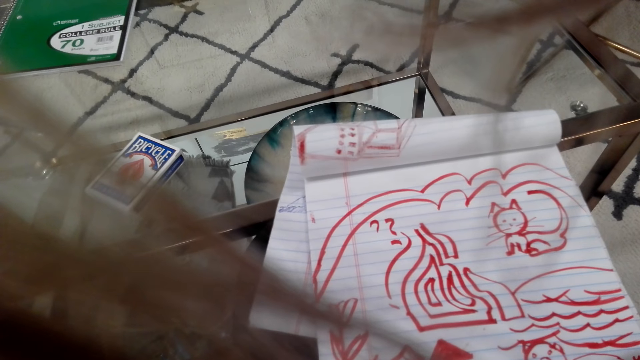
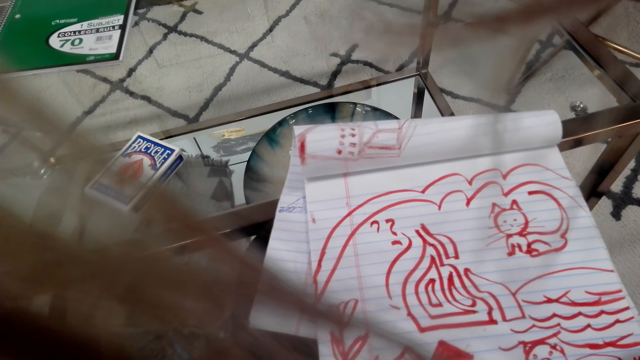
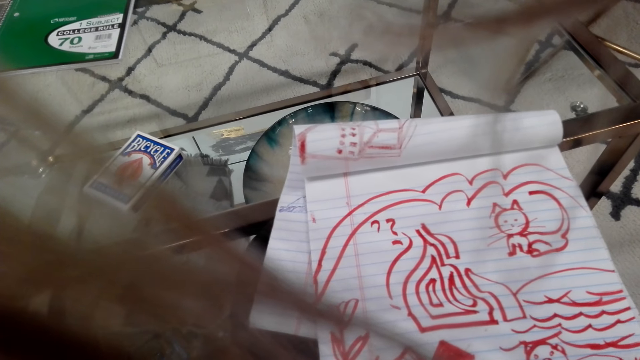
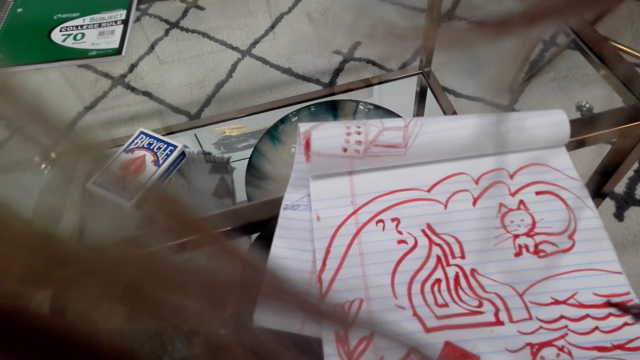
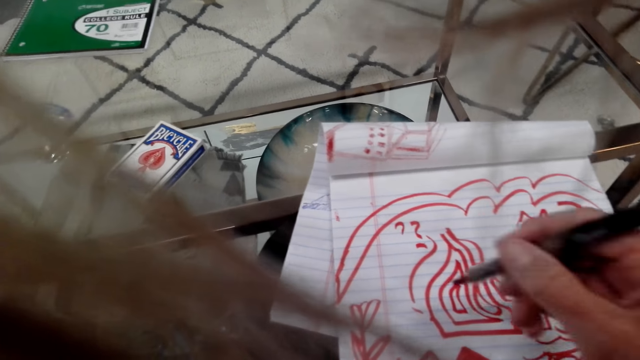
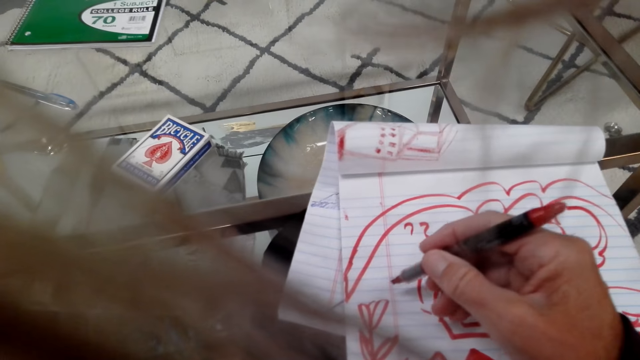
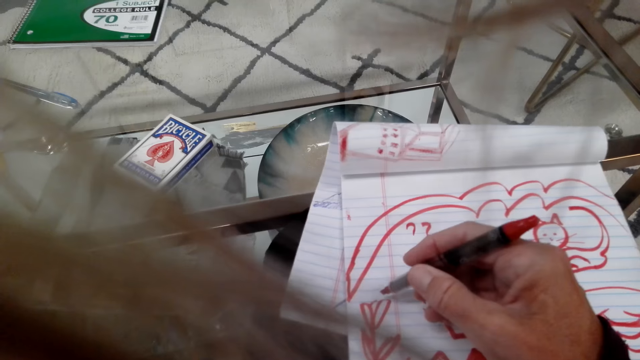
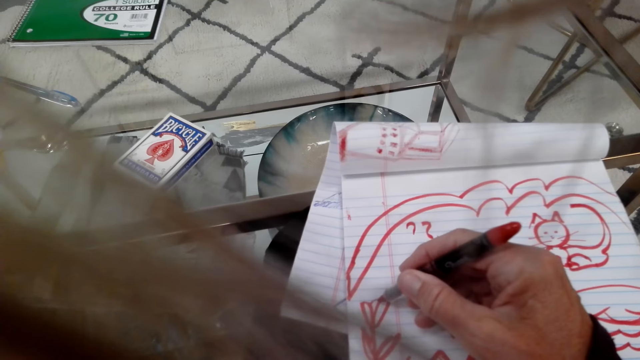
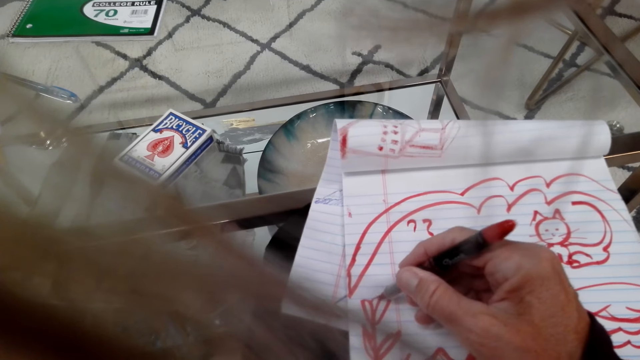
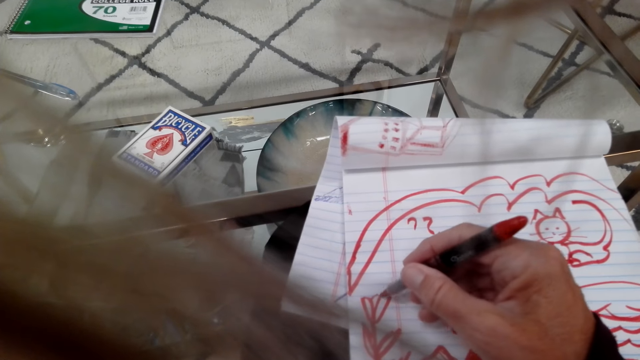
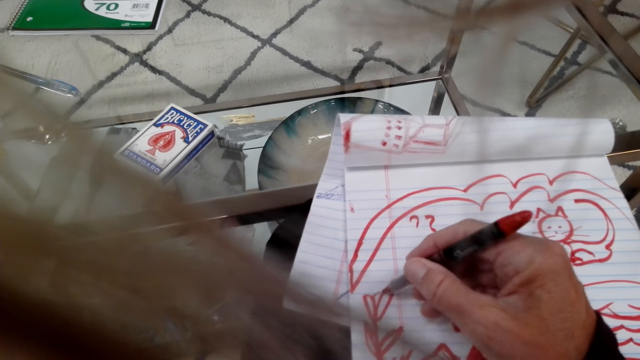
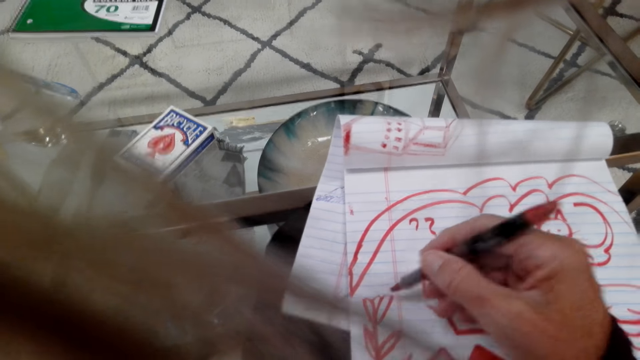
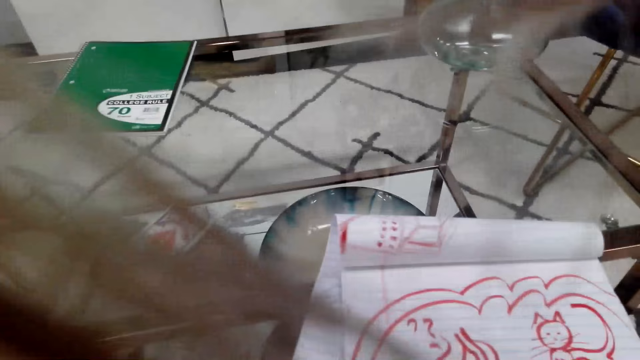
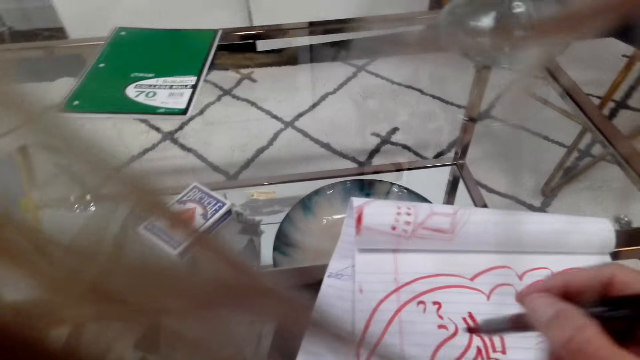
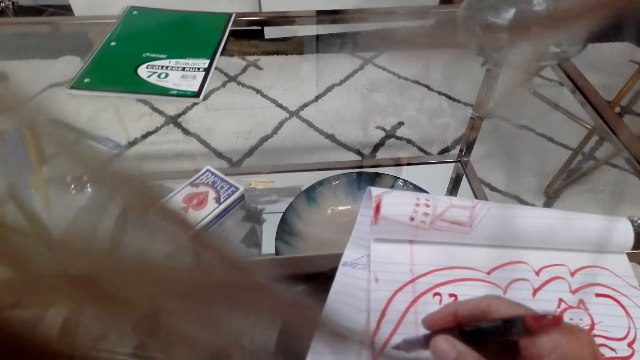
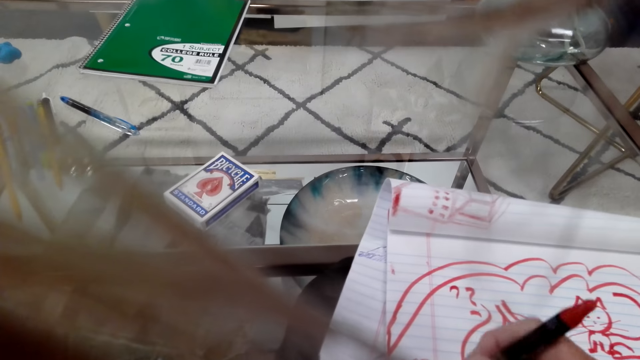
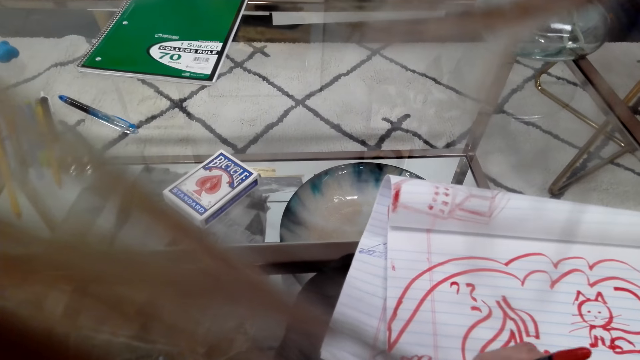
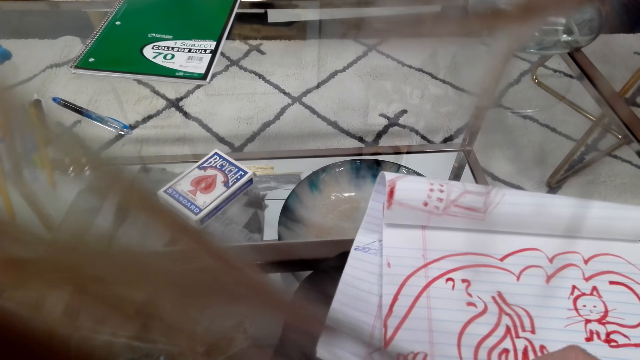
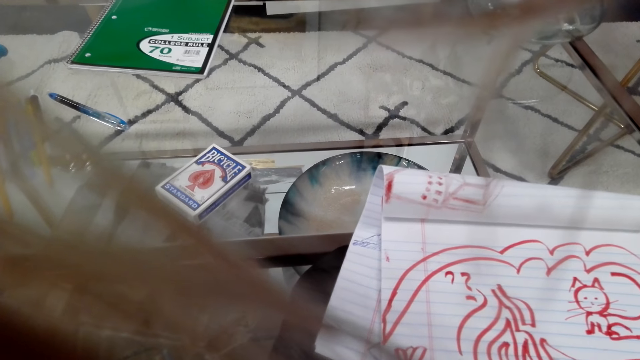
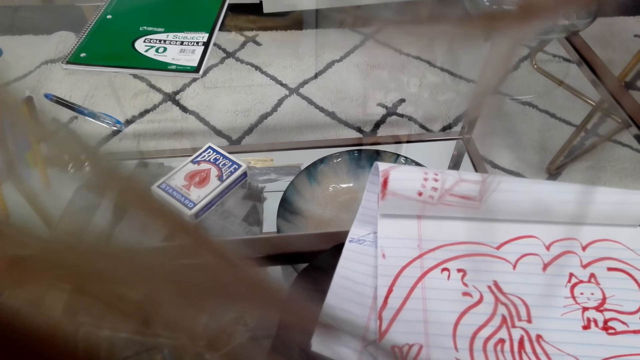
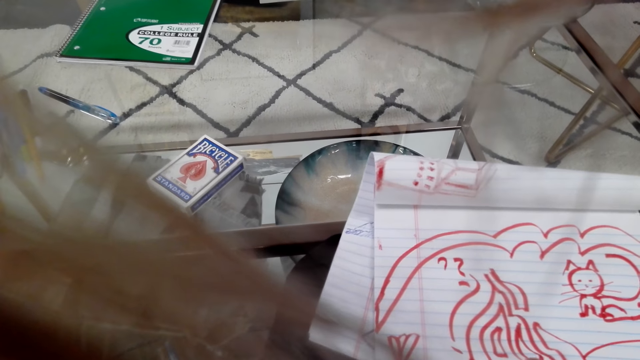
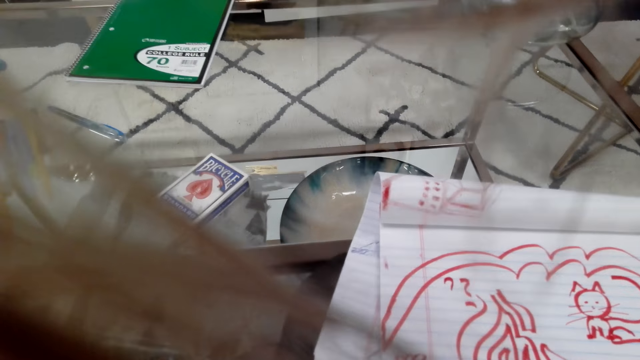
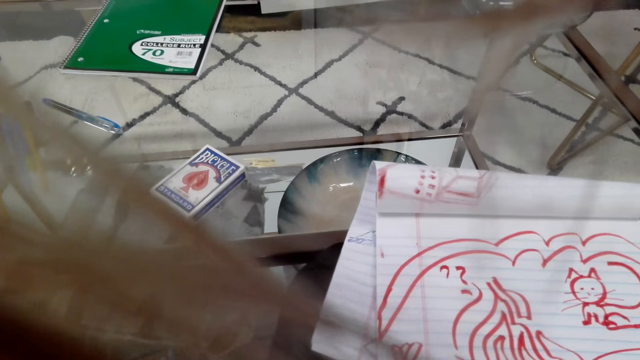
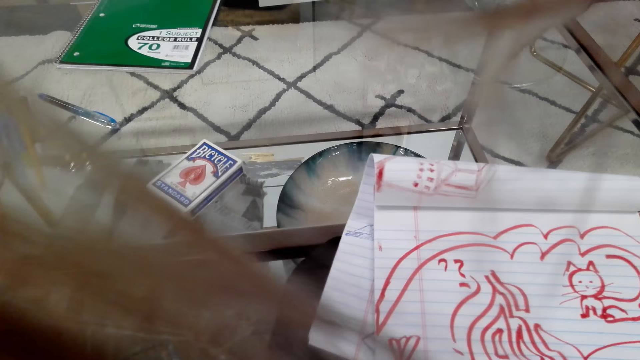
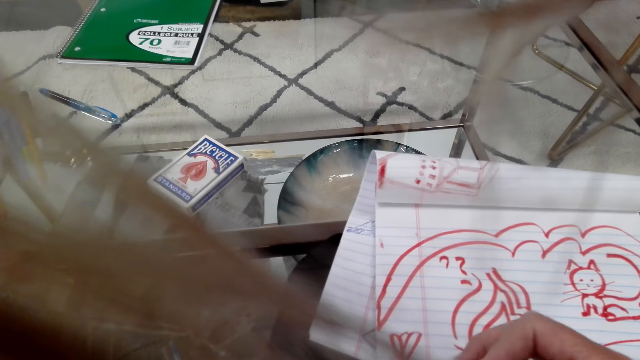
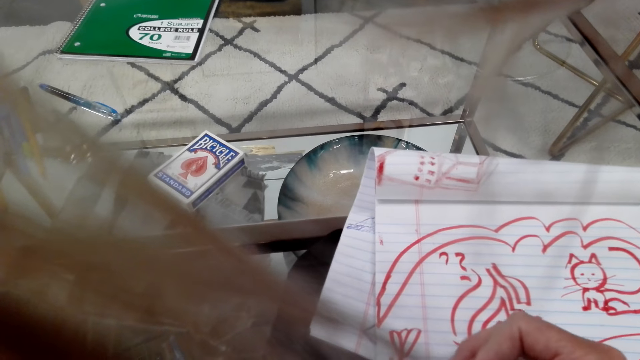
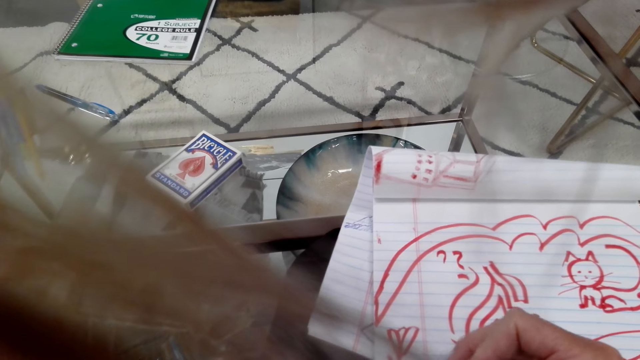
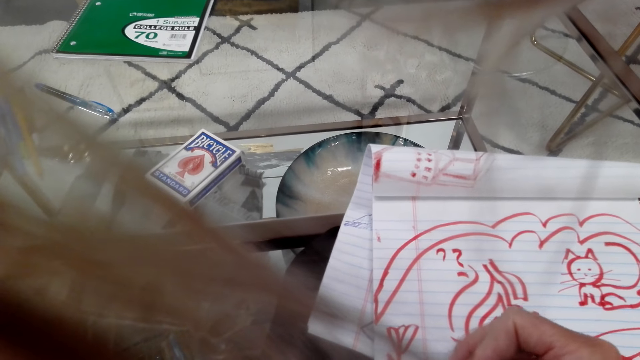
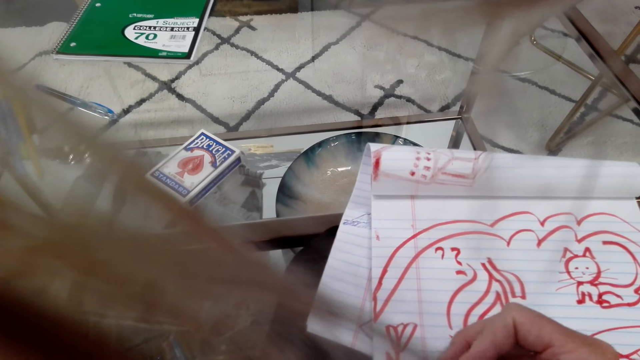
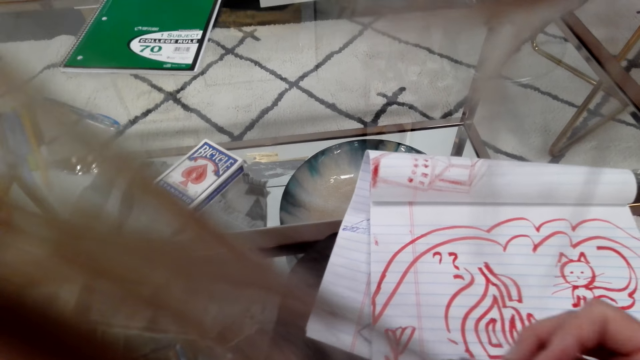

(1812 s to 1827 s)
The camera wearer draws on the book. They talk on the phone. They draw on the book. They converse. They draw on the book.

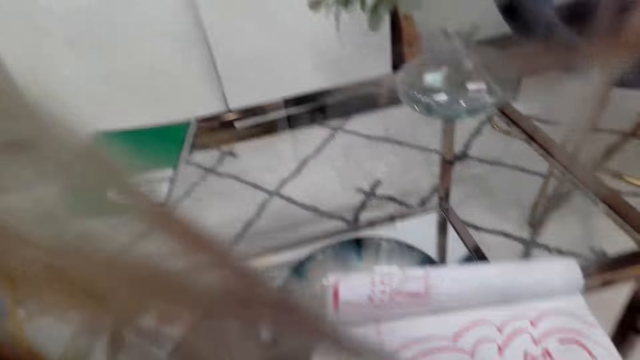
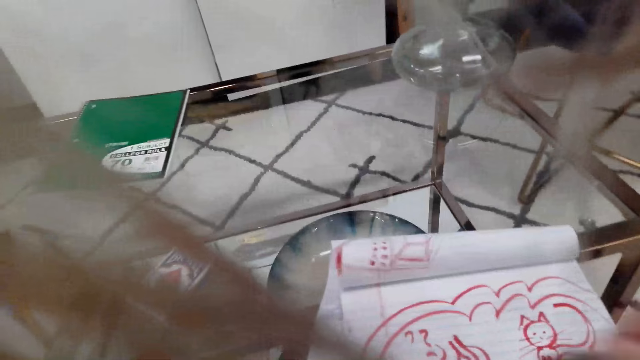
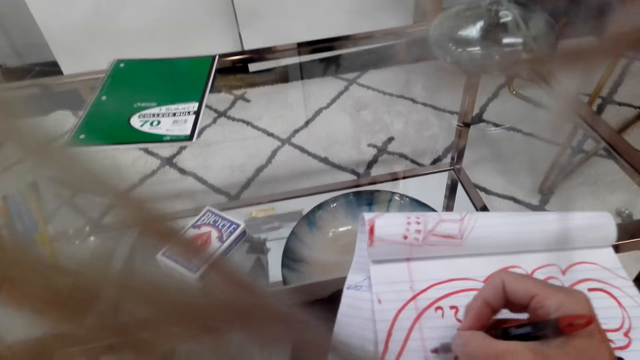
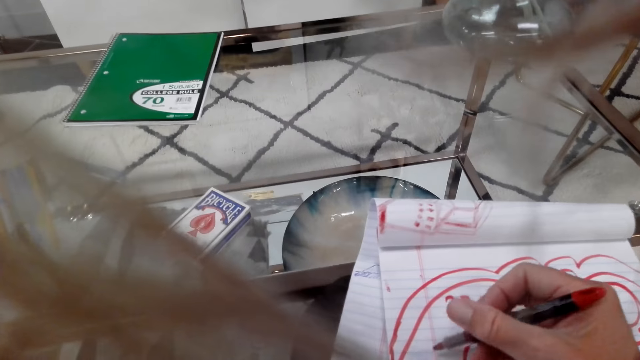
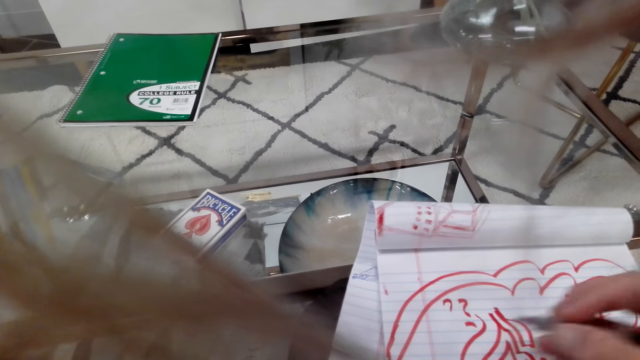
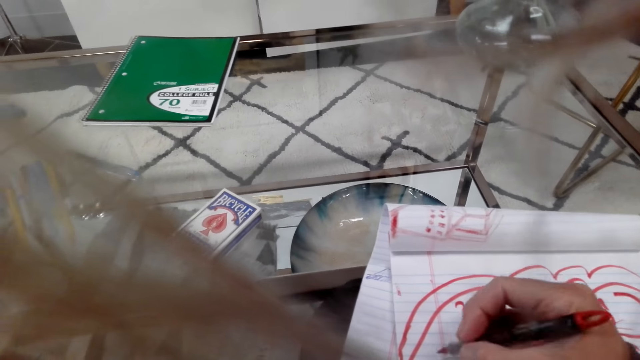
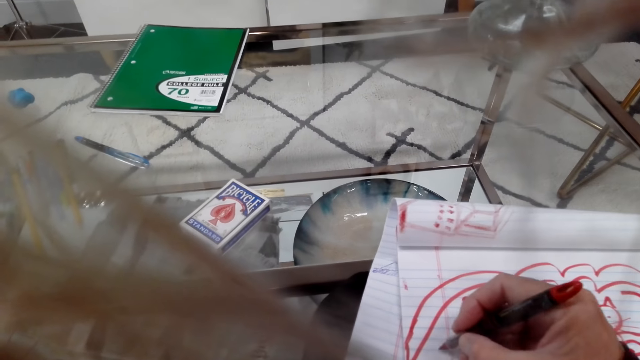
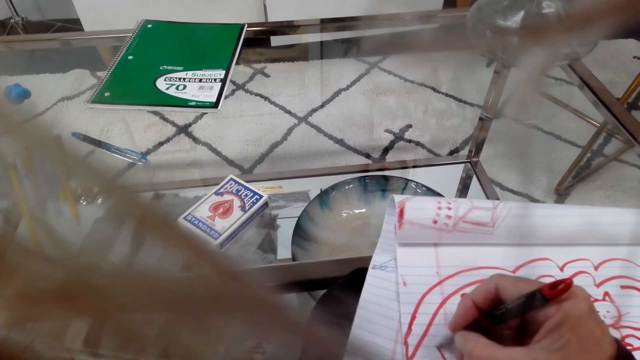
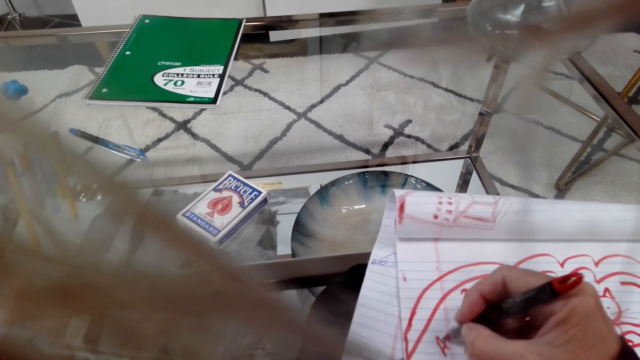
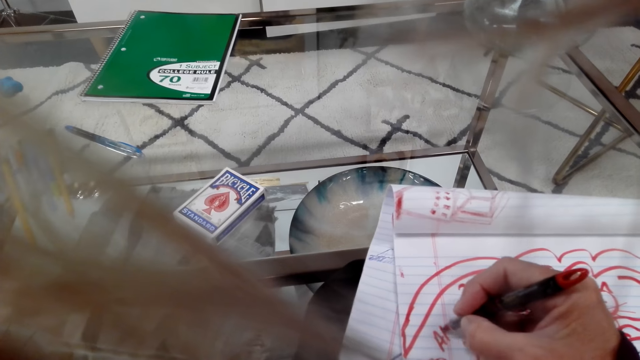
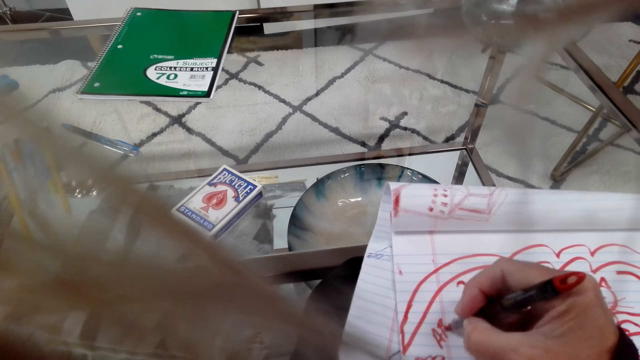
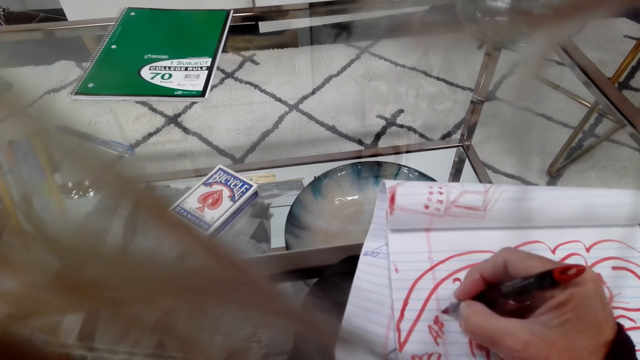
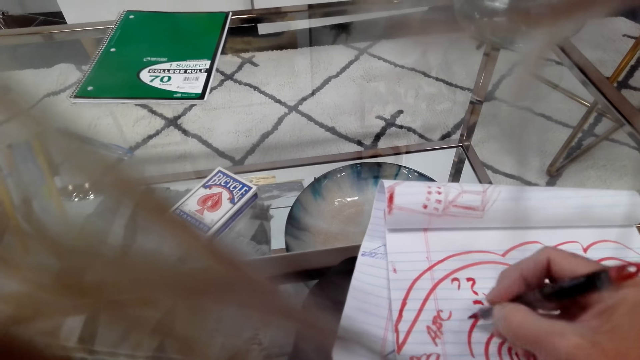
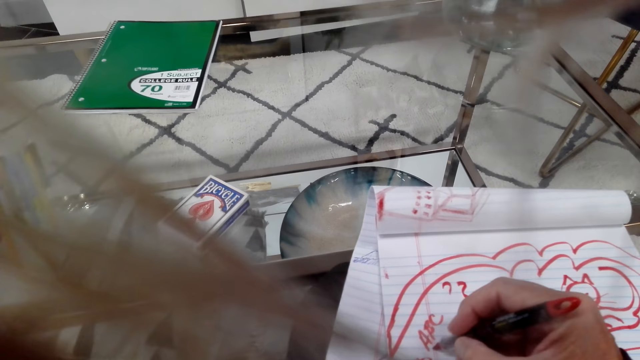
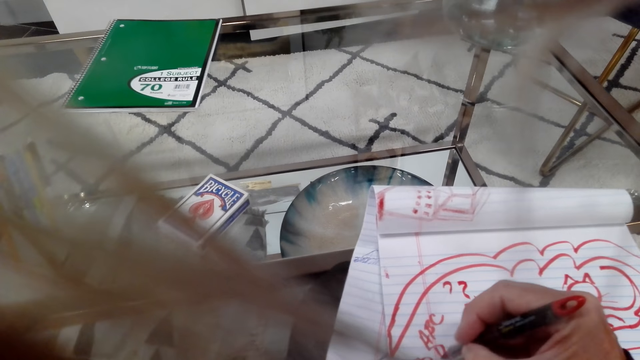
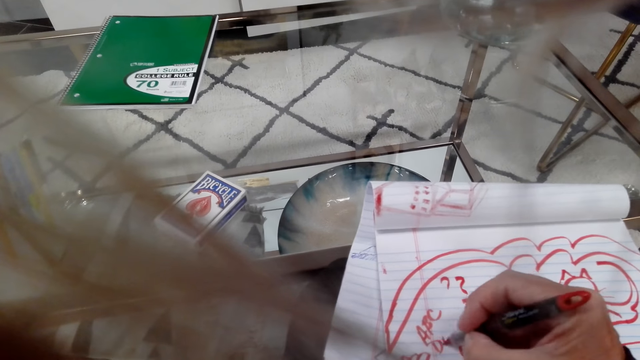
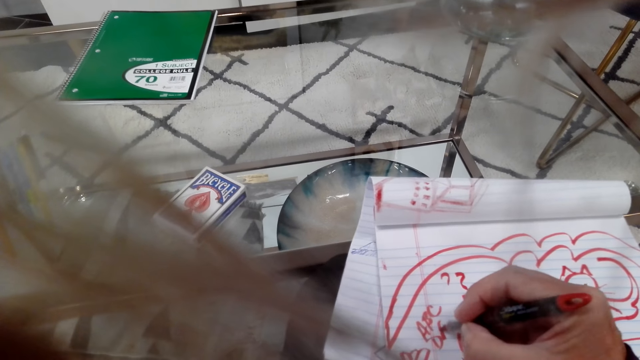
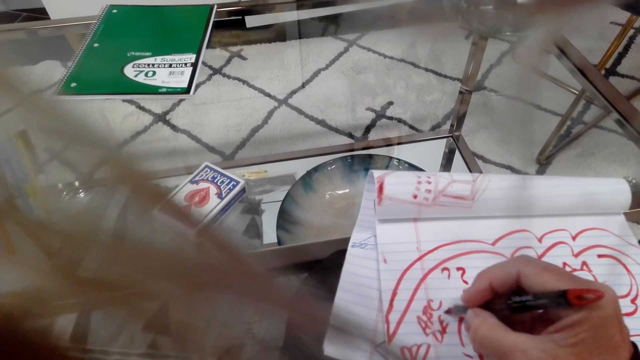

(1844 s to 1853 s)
The camera wearer converses. They draw on the book.
